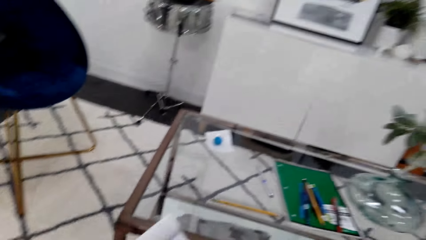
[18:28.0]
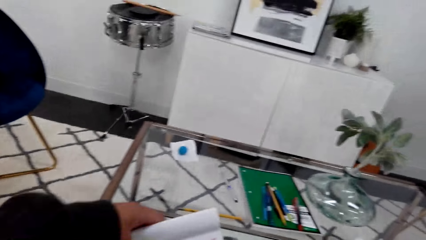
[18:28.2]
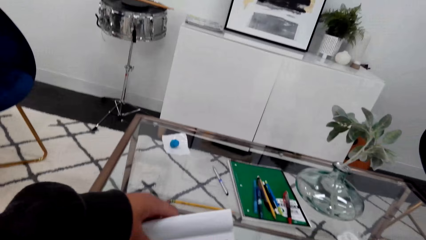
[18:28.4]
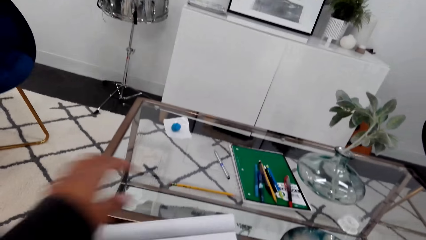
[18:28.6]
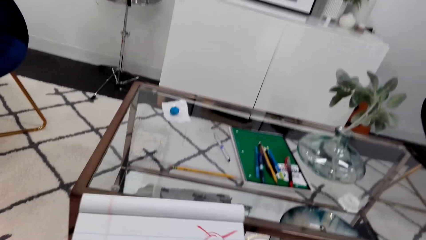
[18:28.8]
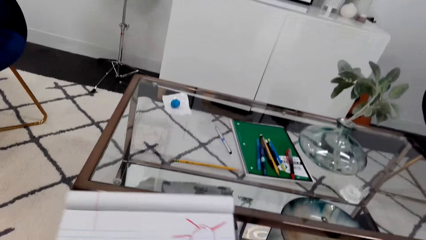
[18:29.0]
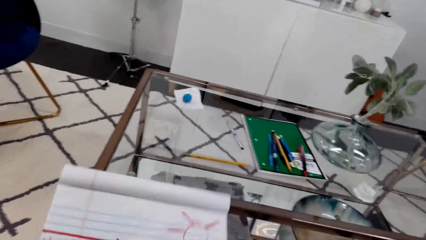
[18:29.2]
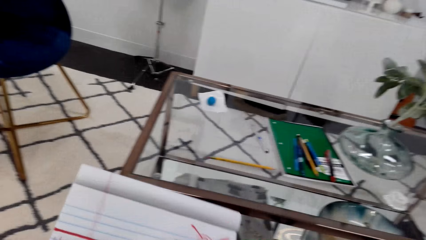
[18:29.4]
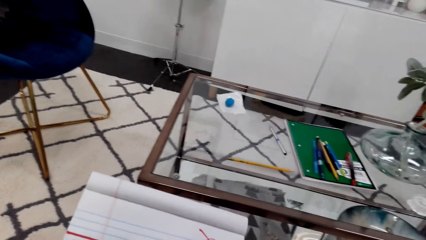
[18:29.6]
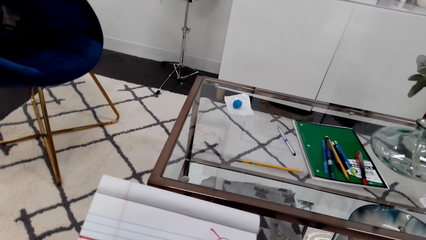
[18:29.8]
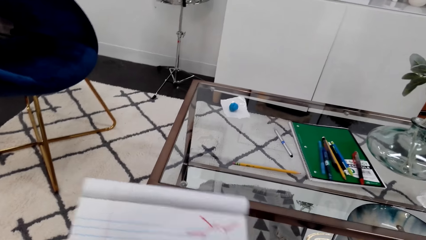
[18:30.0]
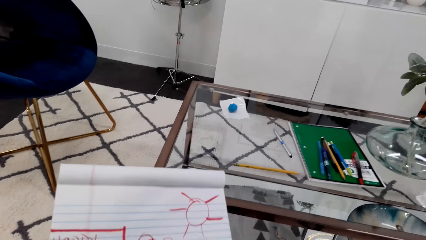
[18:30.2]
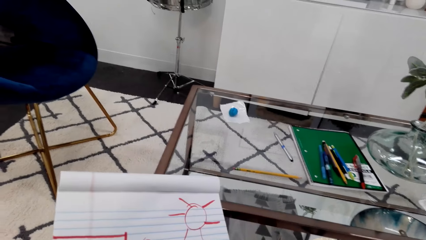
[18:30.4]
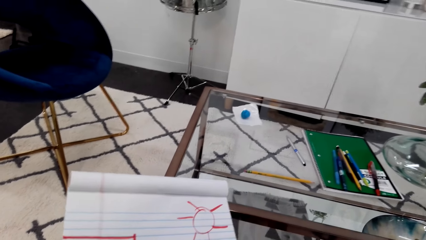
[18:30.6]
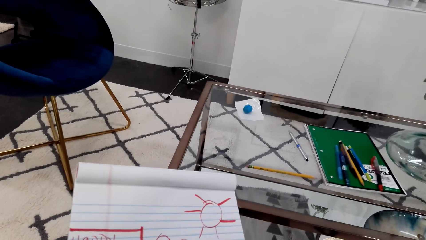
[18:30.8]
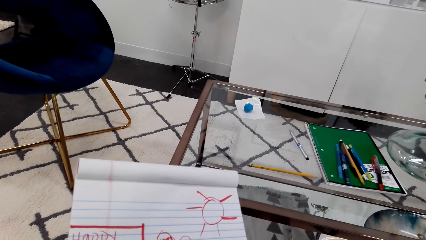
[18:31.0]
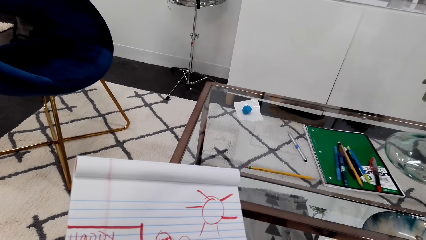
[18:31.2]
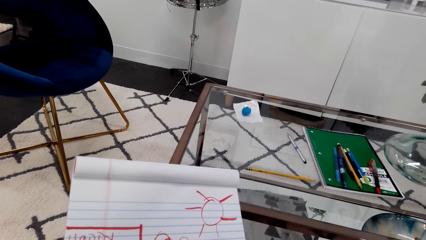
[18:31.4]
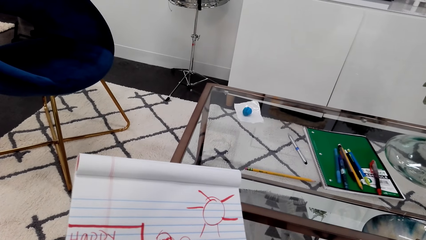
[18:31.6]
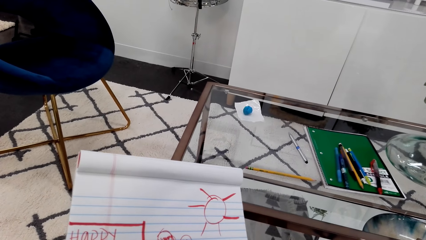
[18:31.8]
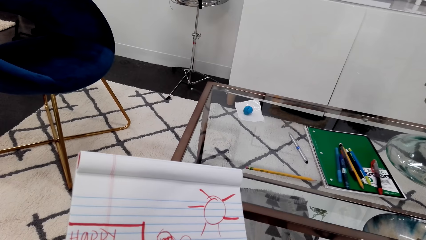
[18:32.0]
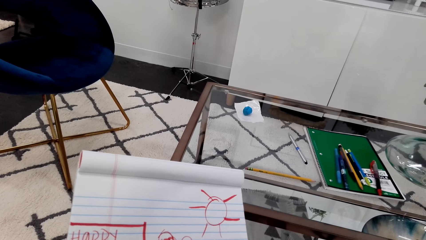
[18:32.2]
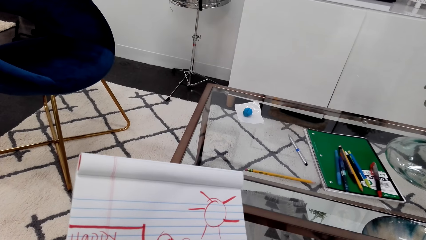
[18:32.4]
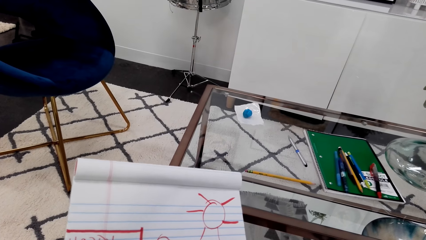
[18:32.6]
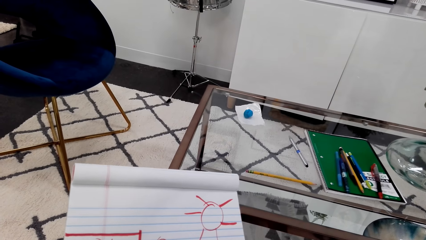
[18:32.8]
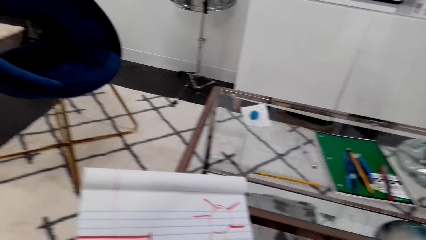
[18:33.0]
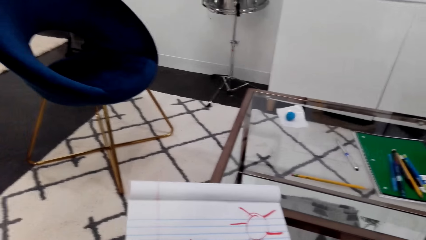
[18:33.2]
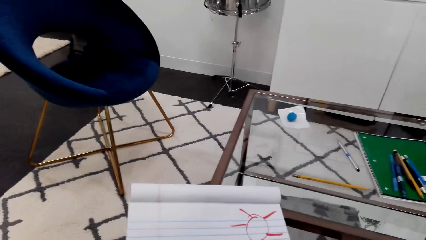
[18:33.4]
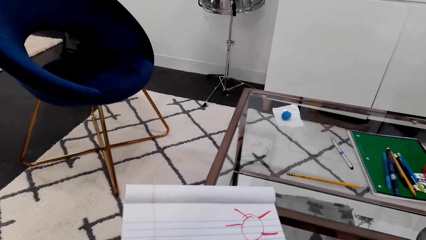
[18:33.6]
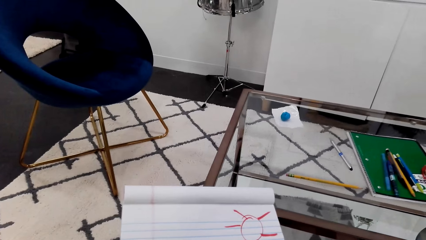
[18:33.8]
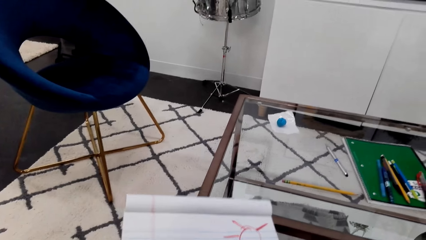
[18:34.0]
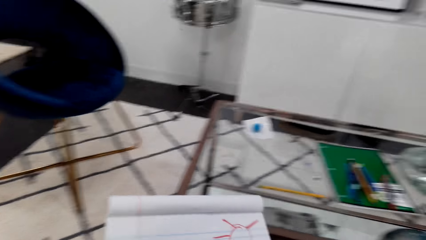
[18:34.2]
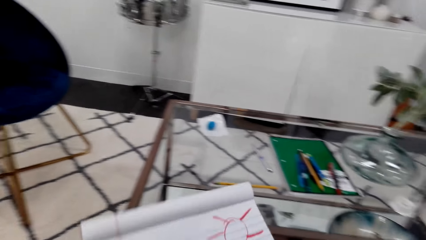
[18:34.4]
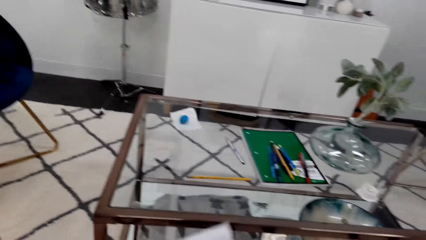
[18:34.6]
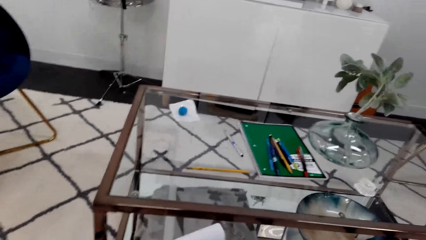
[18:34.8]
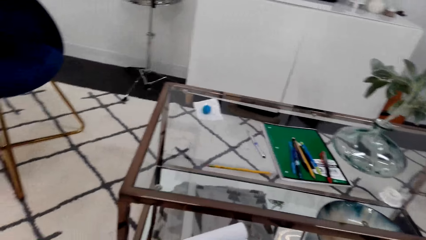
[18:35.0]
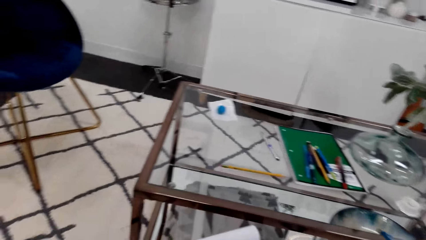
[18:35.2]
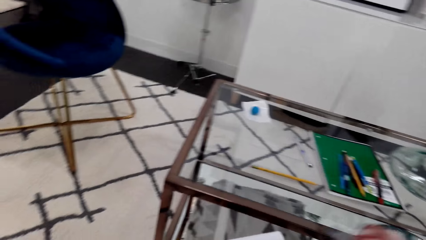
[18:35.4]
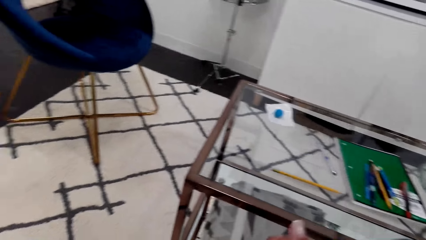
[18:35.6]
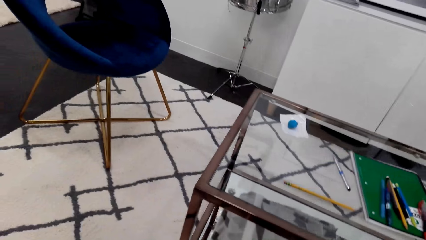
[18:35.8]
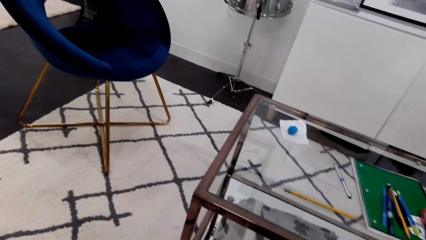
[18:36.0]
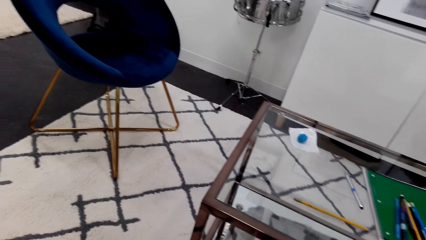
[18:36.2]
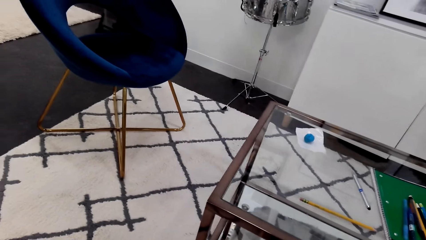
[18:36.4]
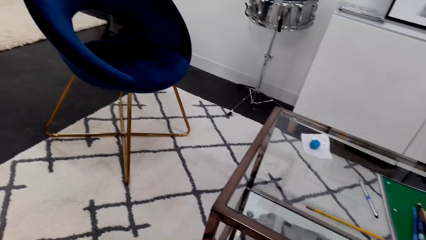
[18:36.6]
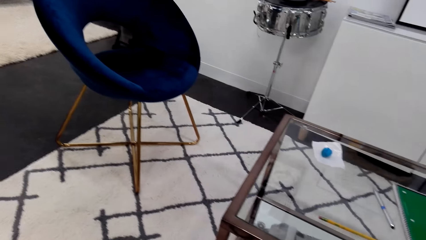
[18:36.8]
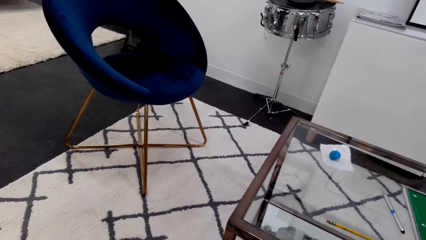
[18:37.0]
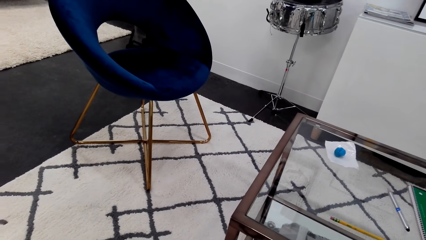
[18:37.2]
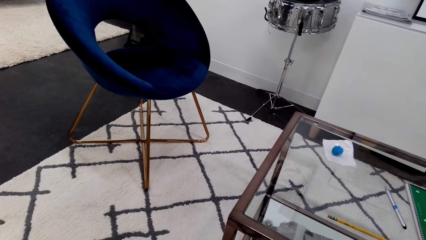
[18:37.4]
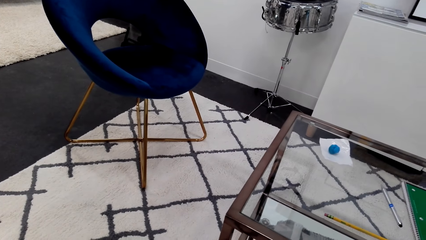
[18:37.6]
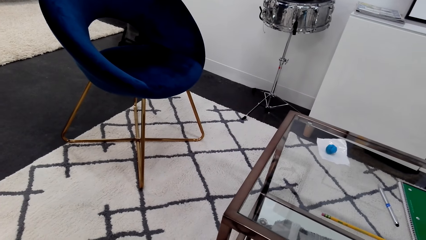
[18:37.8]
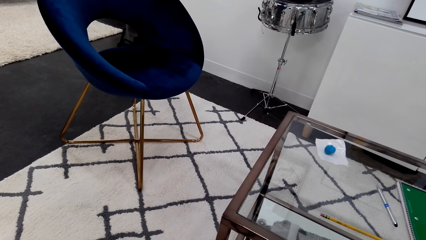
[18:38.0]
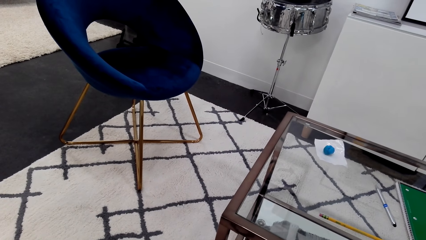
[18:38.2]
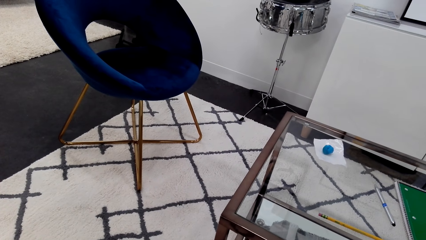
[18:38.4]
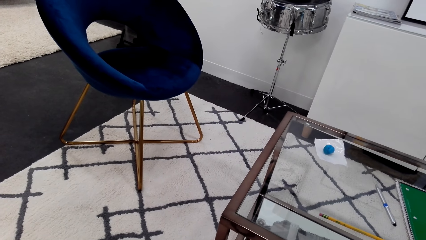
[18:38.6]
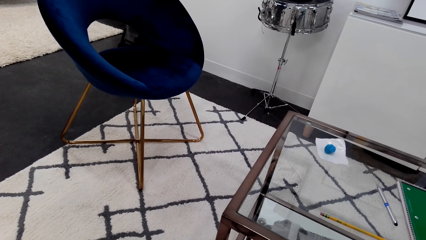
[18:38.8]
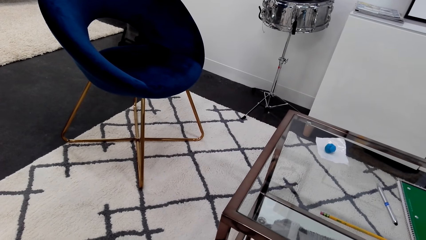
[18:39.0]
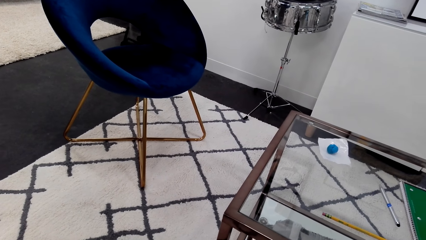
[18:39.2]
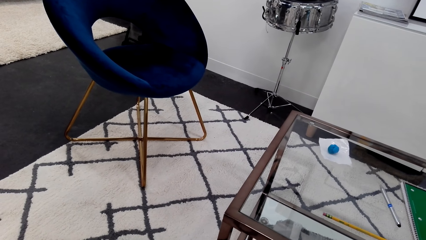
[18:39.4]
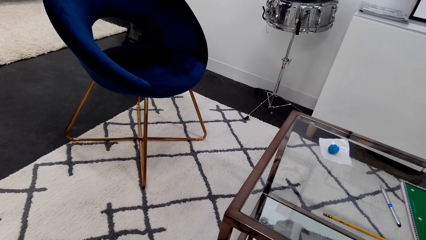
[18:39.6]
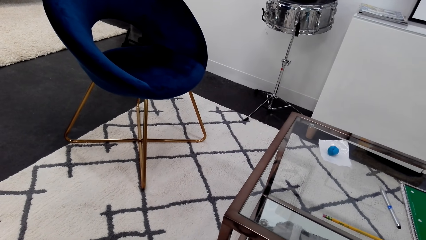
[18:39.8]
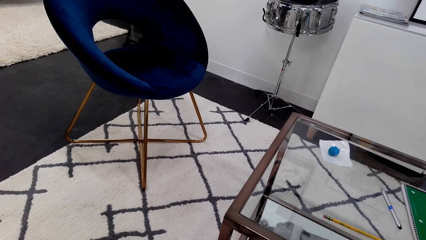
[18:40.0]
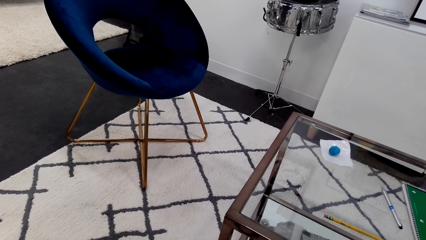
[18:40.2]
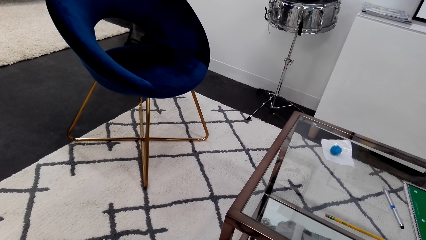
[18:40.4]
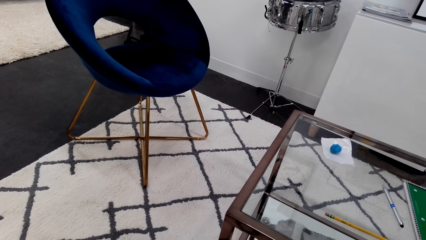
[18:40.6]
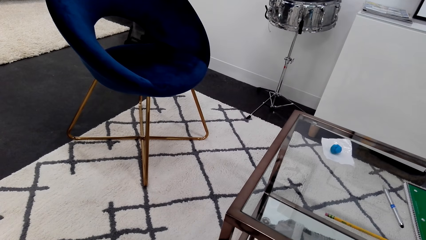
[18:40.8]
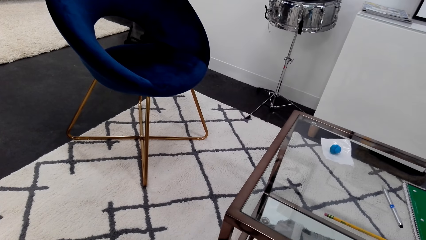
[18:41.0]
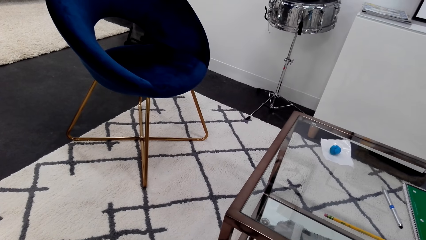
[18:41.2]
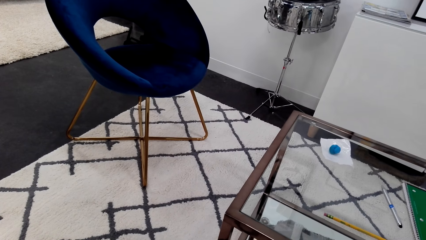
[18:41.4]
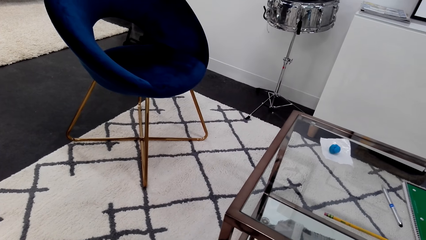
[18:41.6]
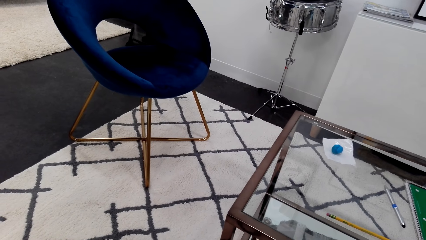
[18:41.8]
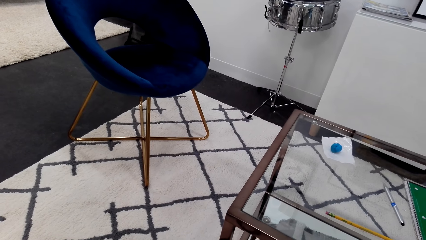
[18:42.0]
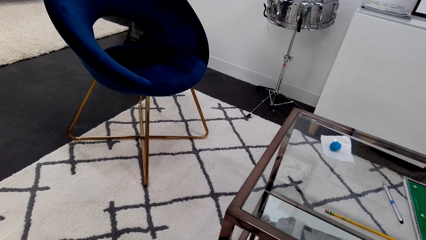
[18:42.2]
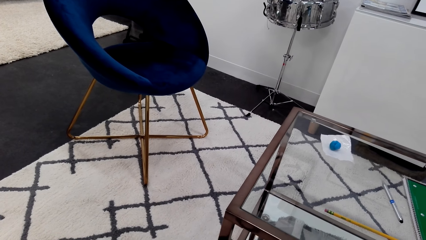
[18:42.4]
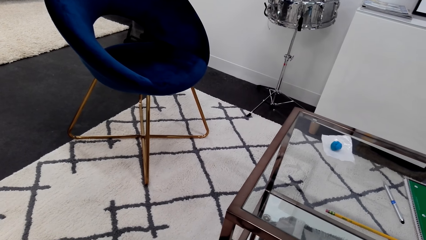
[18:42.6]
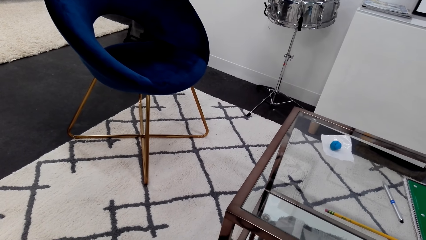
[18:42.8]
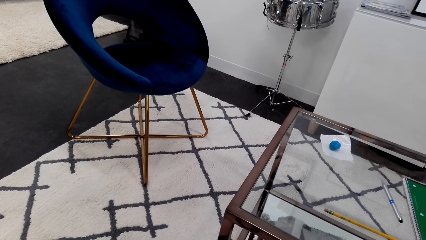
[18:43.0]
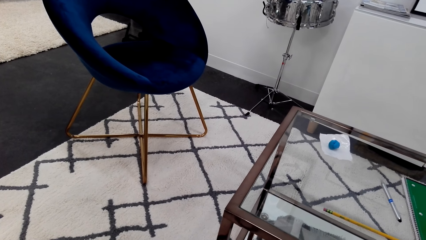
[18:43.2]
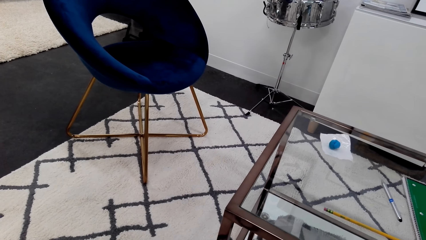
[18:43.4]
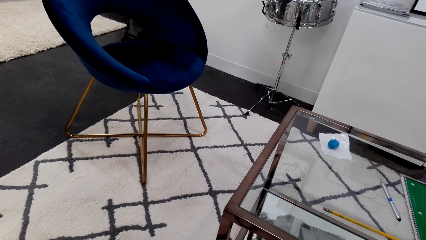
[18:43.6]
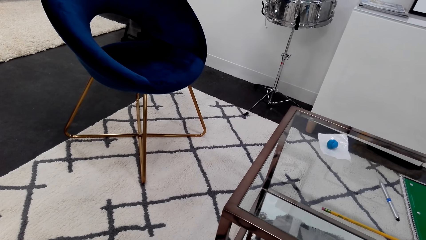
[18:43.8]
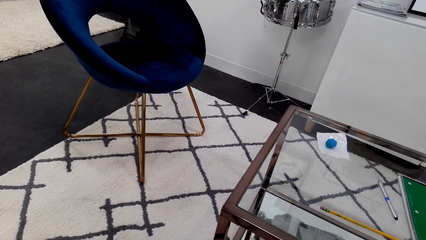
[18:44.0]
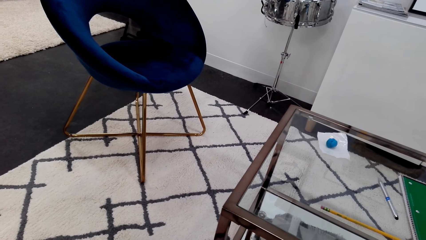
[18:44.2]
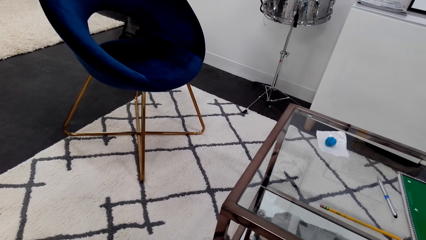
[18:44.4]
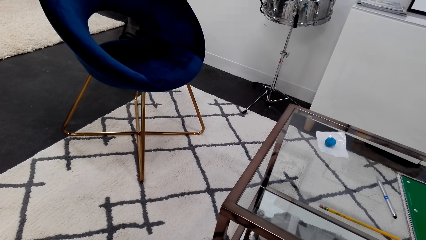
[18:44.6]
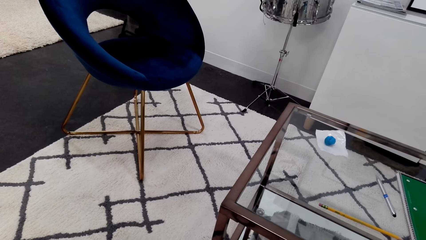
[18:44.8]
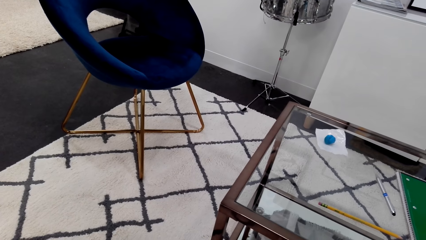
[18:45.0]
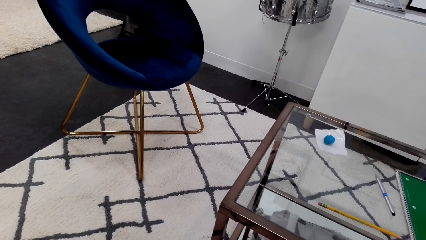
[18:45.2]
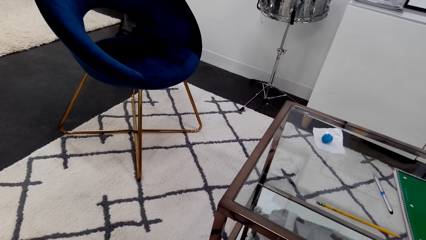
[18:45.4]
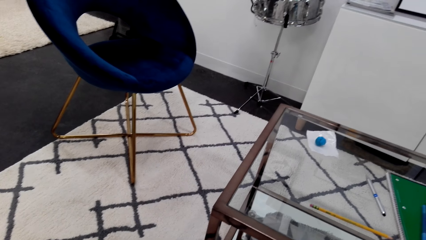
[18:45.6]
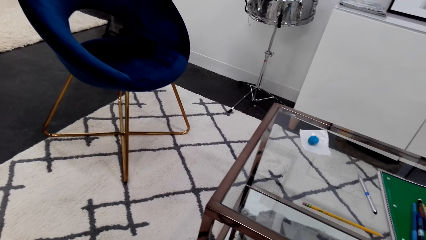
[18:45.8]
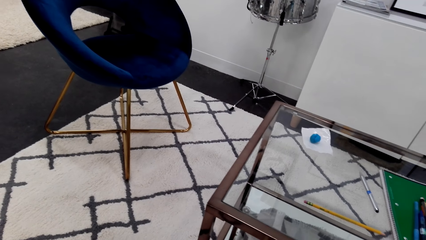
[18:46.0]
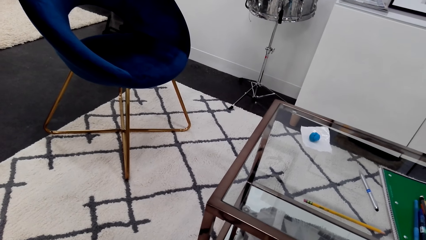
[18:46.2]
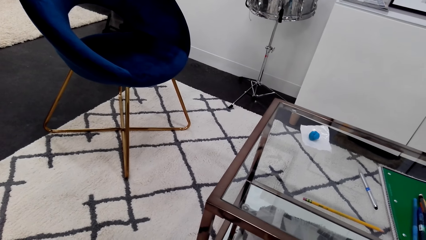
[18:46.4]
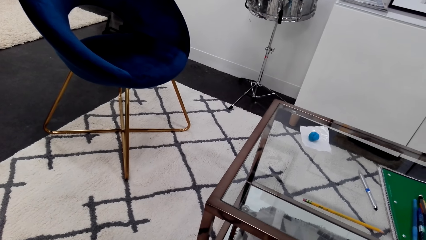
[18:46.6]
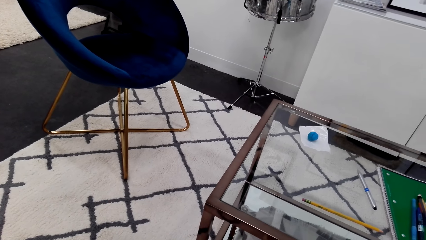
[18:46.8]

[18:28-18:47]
The camera wearer turns the book. They look around.
